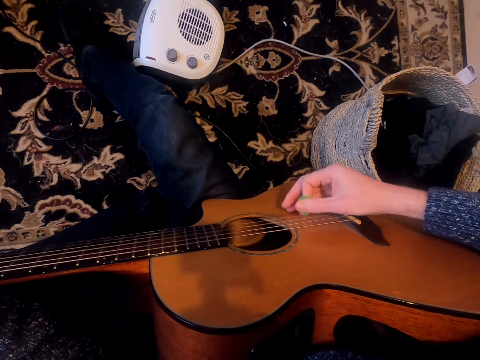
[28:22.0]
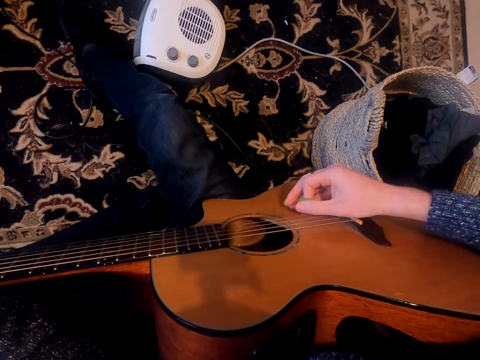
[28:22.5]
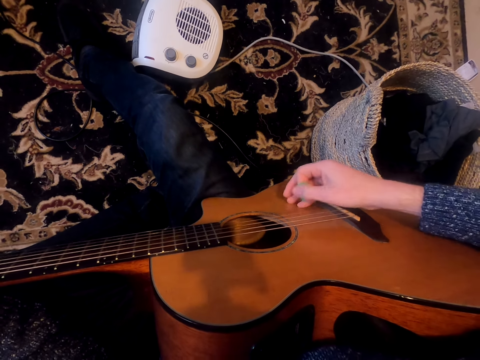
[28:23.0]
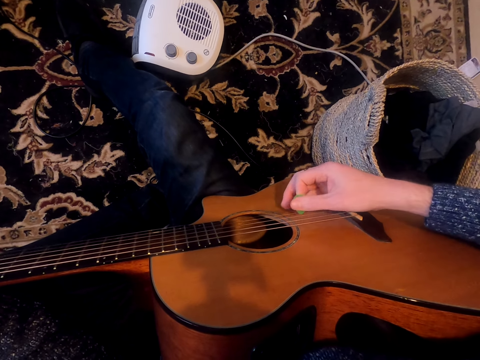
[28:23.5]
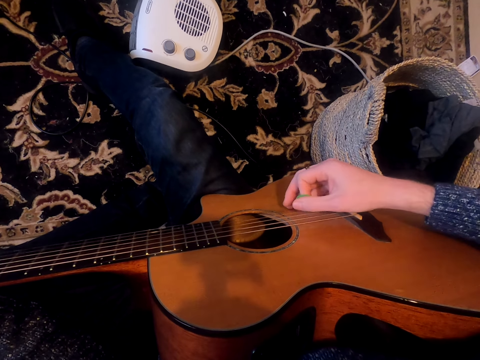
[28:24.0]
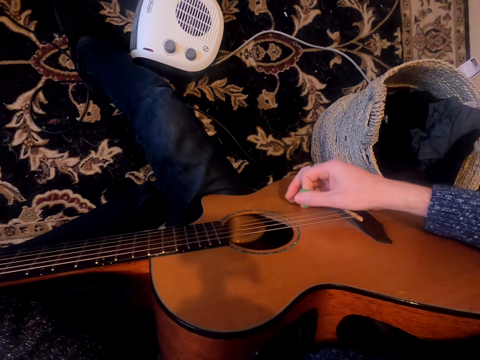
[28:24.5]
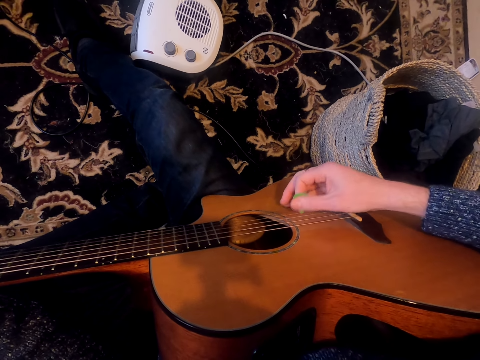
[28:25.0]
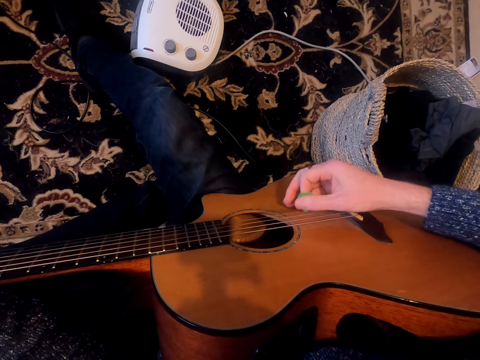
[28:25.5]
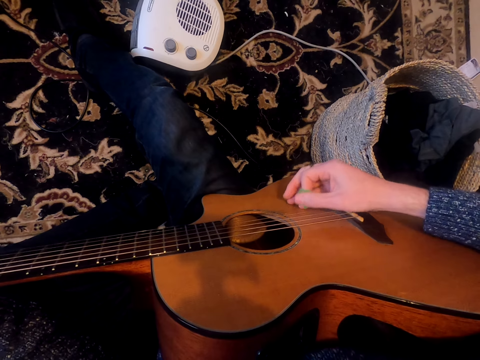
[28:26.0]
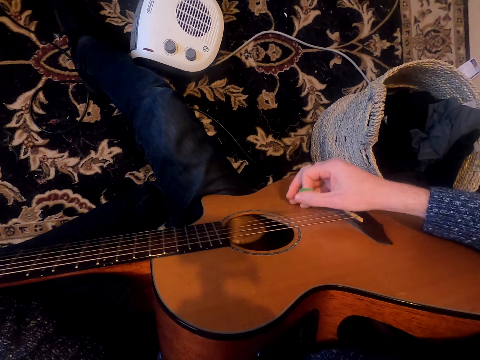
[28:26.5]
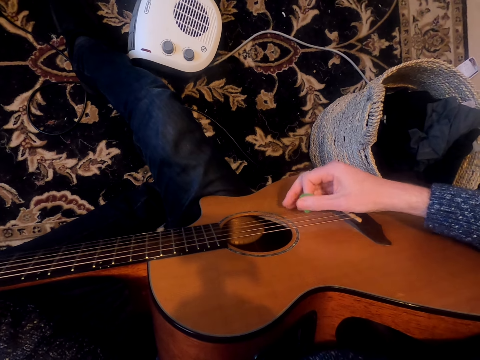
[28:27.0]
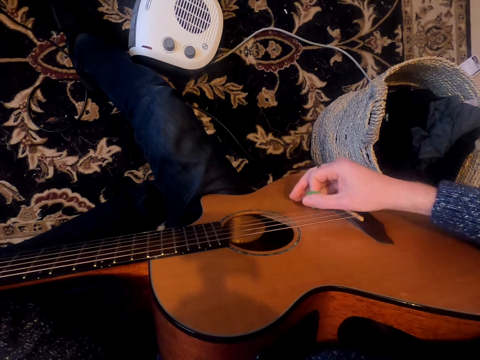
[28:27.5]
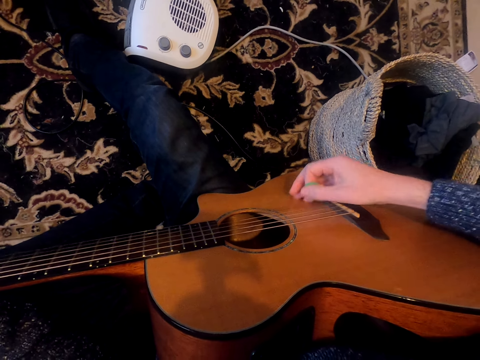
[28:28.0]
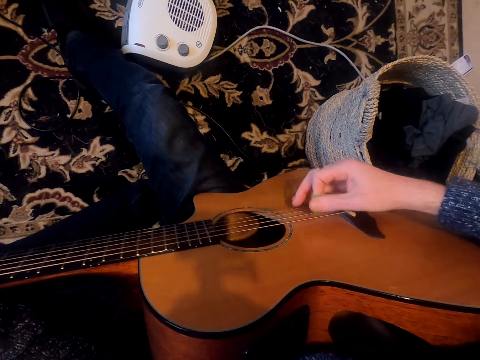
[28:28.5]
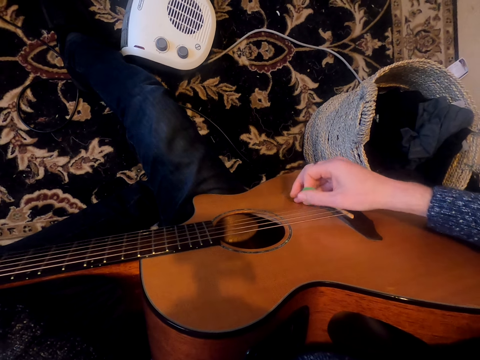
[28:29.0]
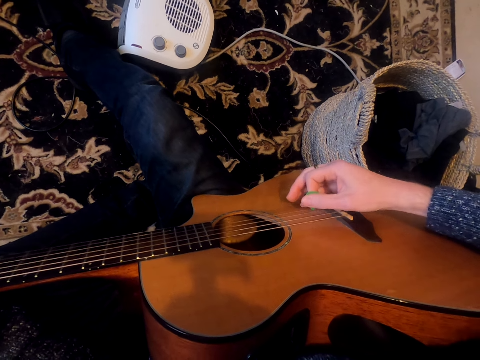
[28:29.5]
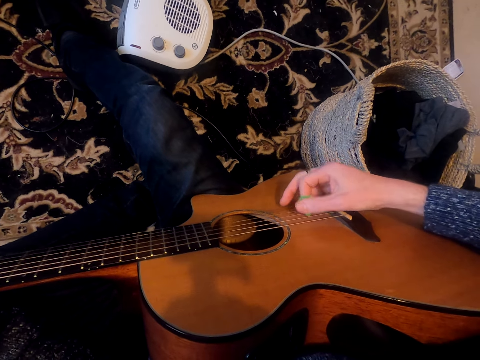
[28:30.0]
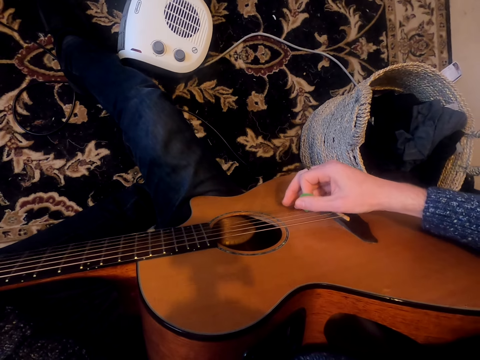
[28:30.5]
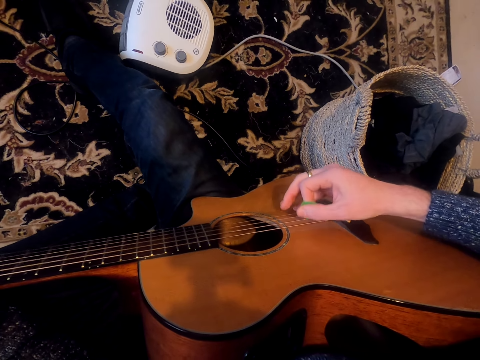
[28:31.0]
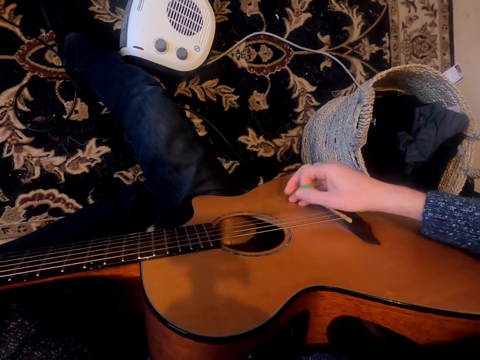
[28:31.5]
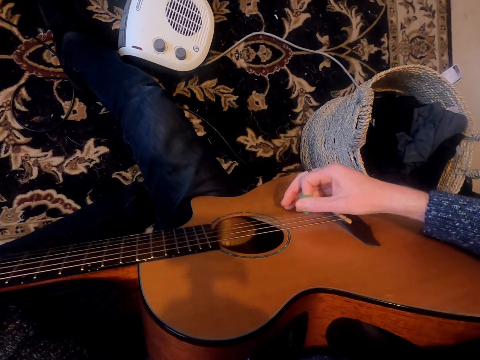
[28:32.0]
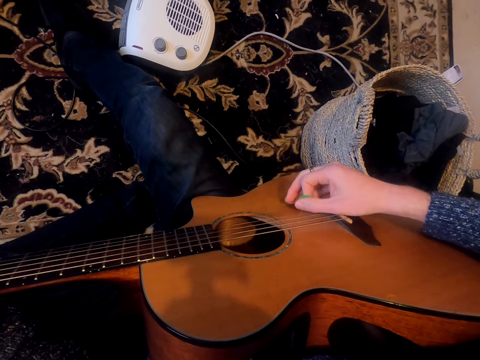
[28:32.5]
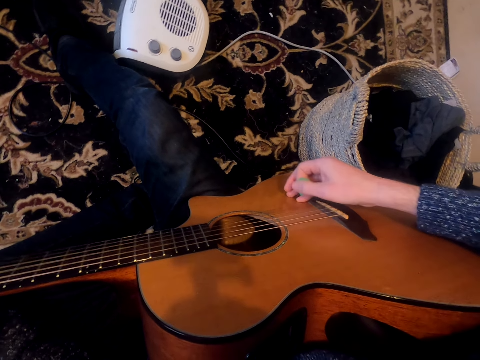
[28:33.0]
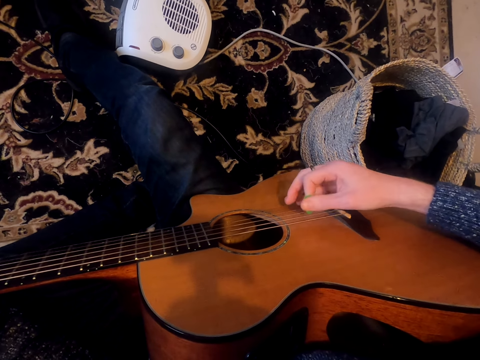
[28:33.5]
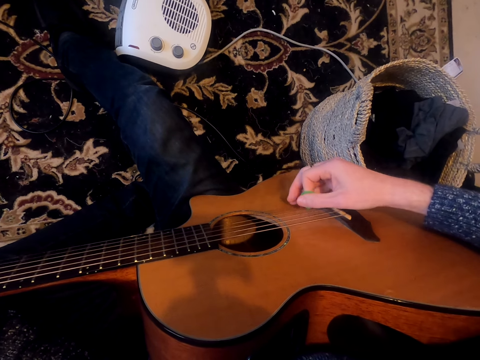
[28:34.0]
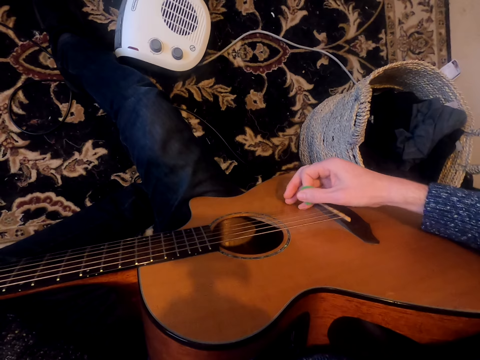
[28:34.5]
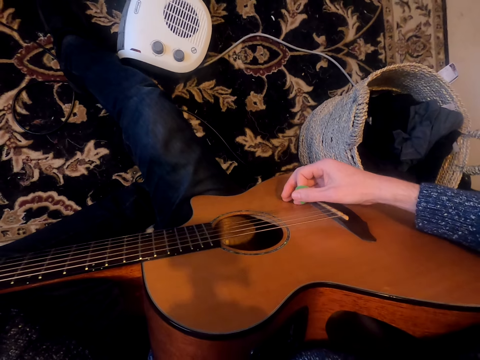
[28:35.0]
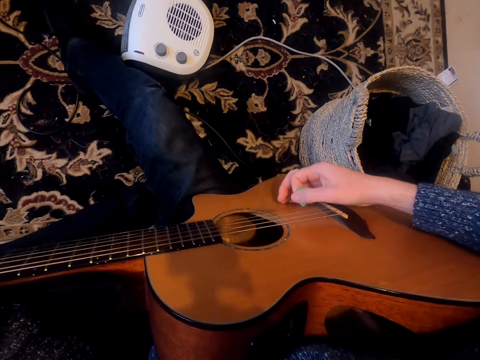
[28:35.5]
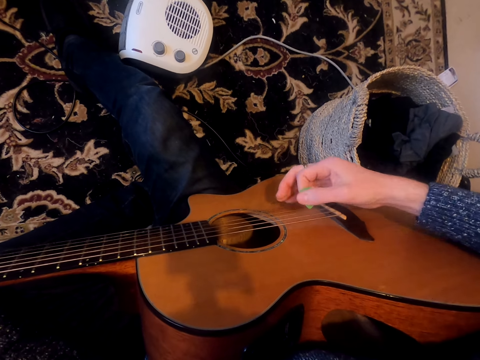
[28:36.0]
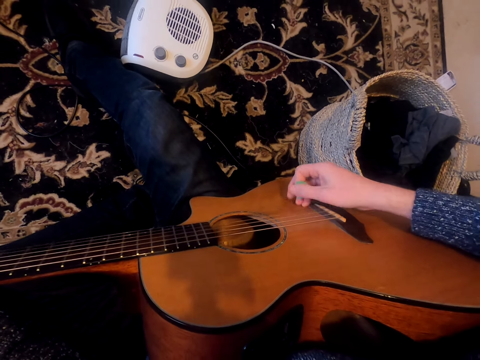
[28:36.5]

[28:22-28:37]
The camera wearer tunes the guitar.

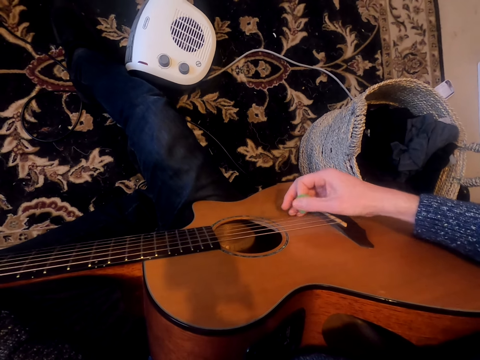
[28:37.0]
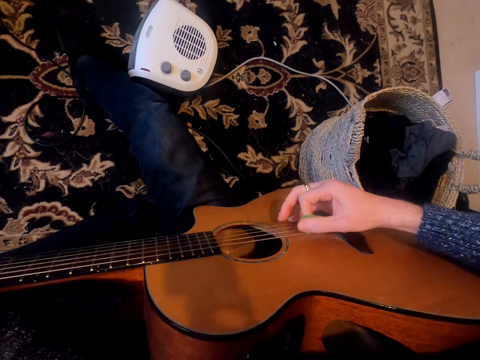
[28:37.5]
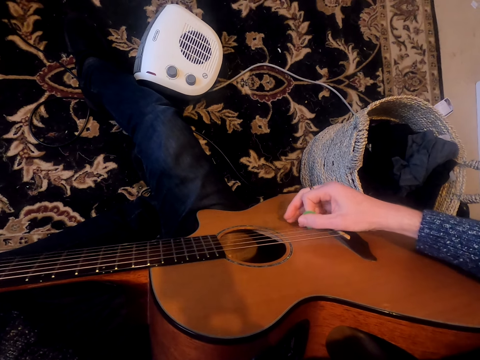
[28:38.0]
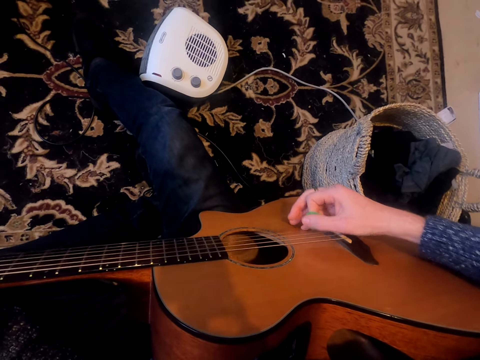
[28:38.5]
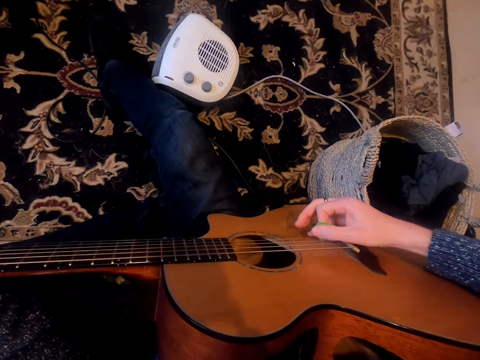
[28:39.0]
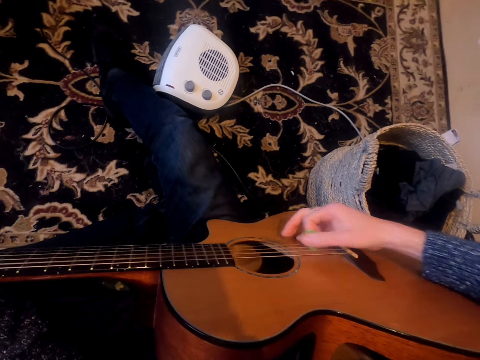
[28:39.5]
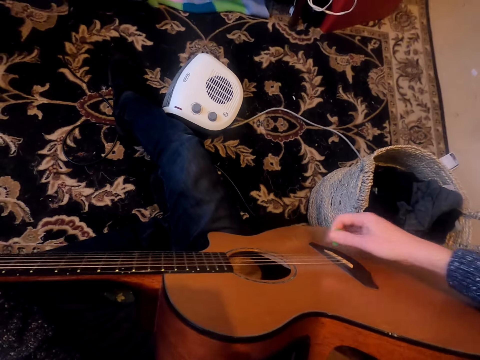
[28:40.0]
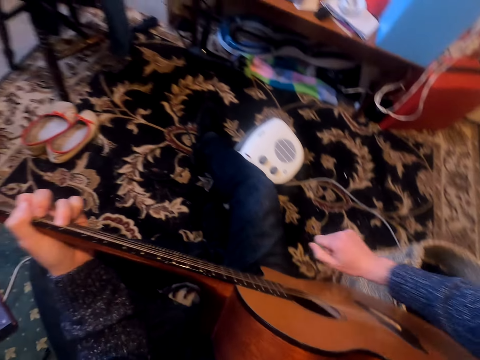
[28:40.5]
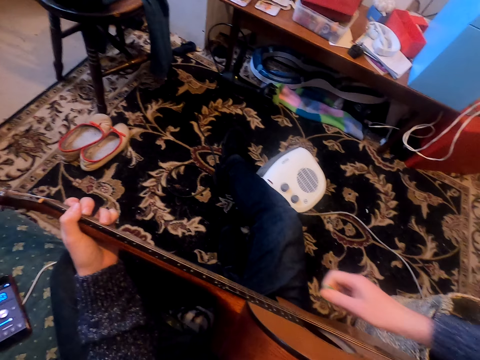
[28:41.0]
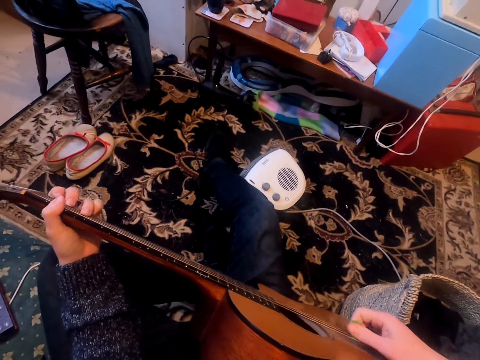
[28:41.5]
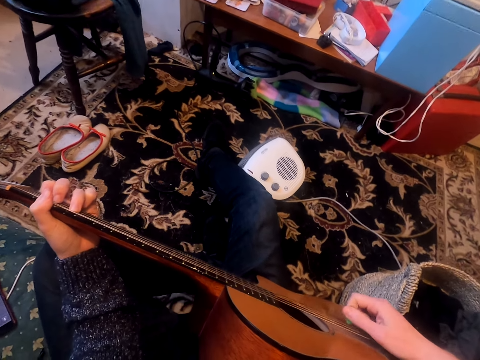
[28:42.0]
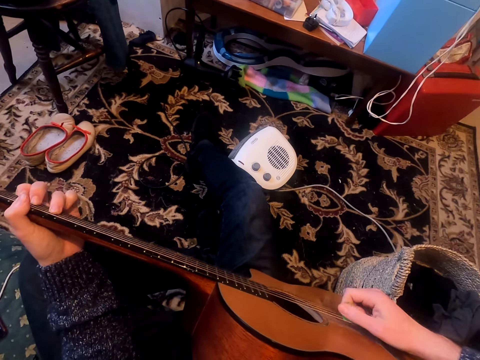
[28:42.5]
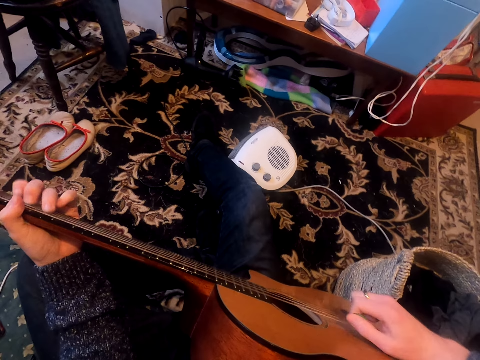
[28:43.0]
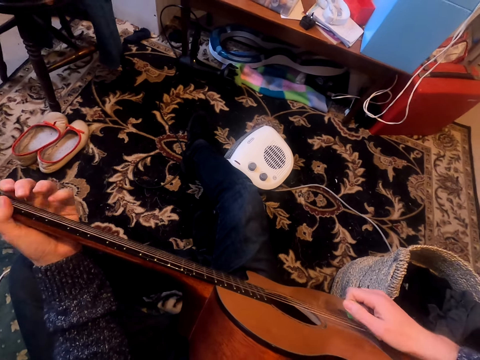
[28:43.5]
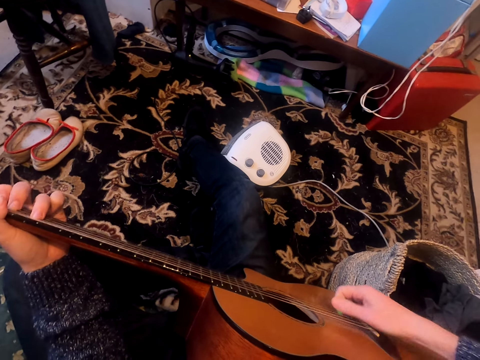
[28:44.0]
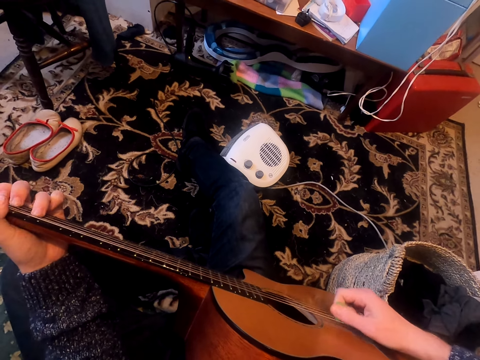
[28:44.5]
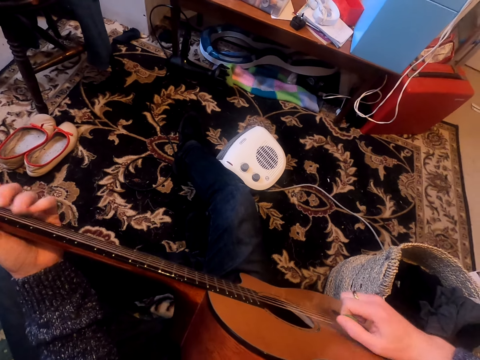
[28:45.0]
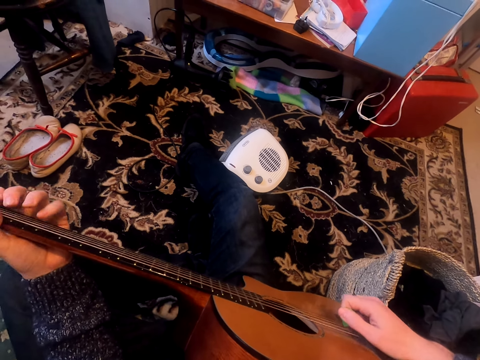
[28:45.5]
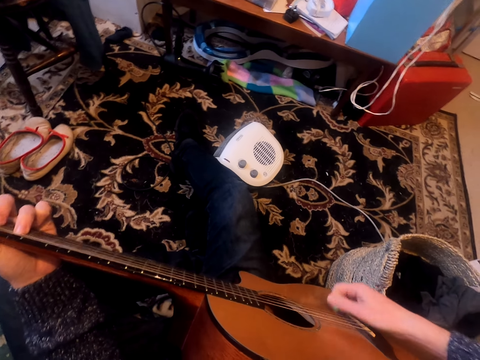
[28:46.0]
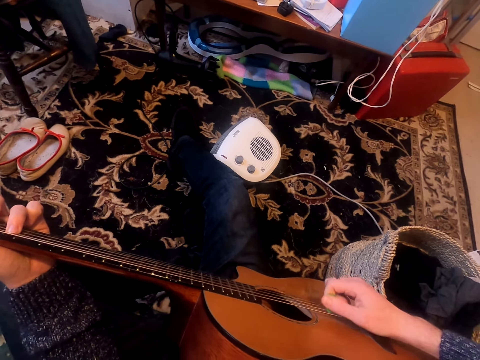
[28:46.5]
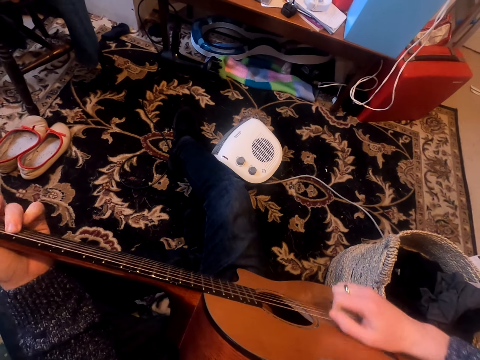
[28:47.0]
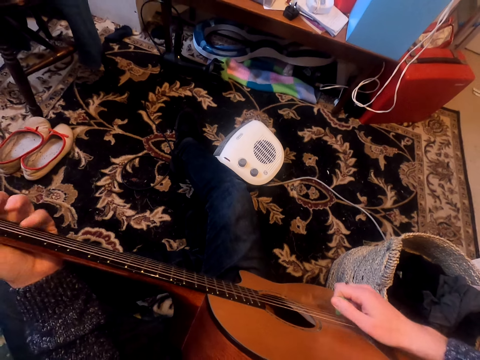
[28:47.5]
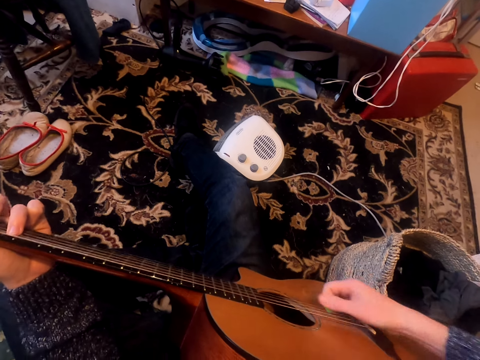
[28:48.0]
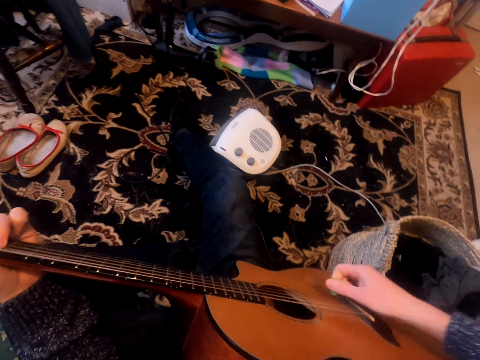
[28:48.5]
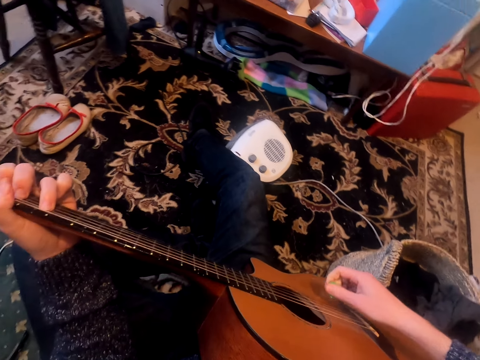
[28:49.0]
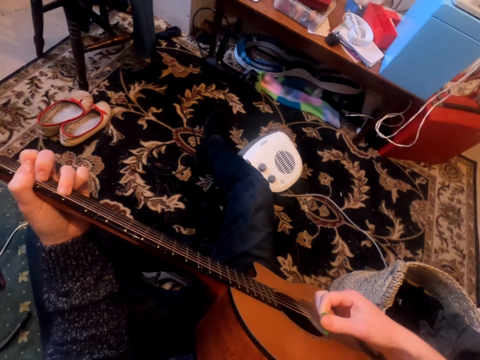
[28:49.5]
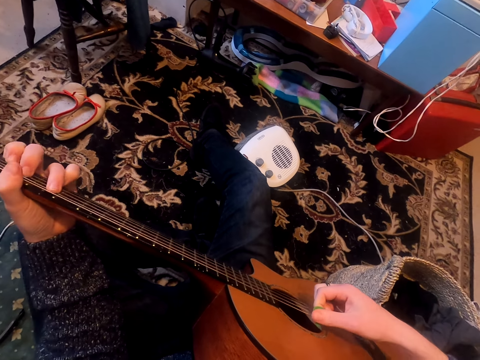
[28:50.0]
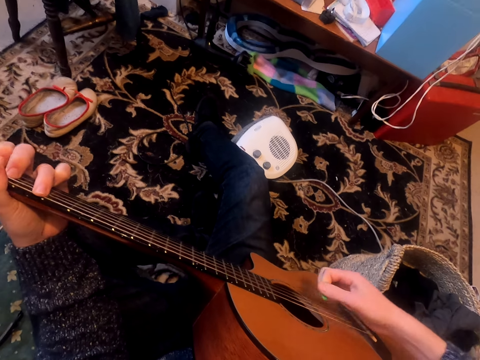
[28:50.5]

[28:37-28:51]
The camera wearer holds the guitar.
